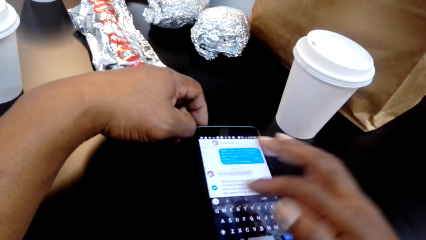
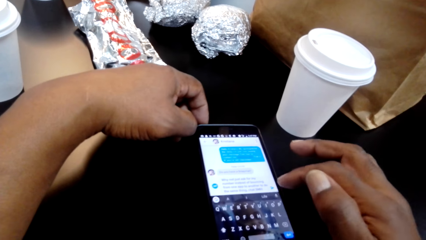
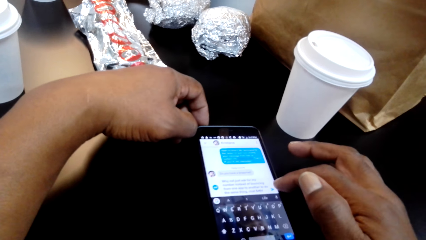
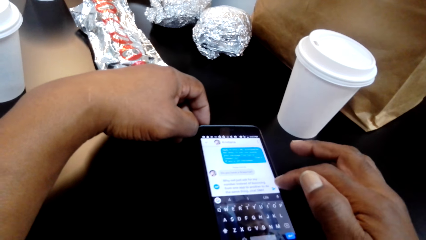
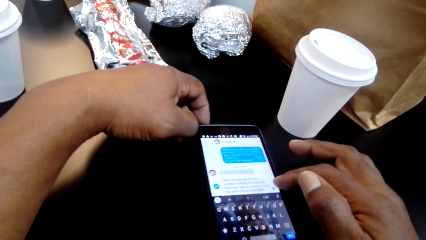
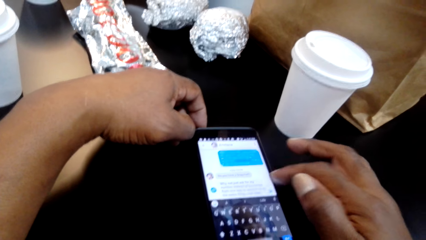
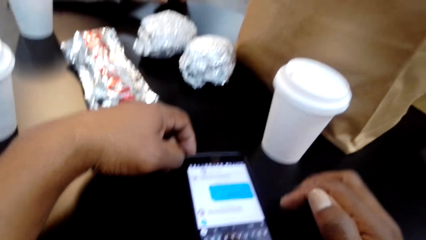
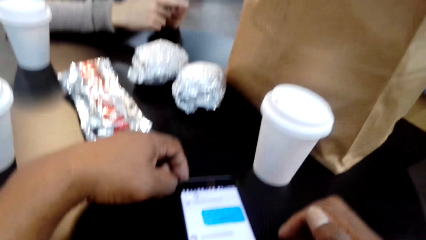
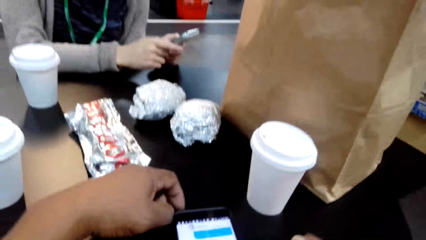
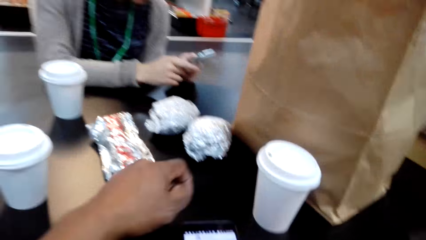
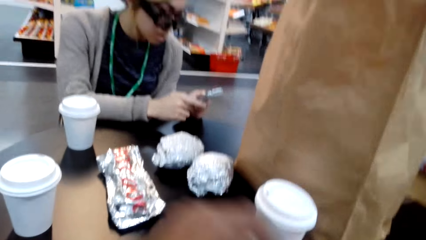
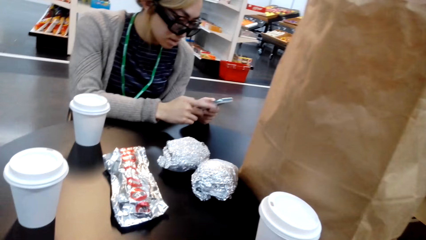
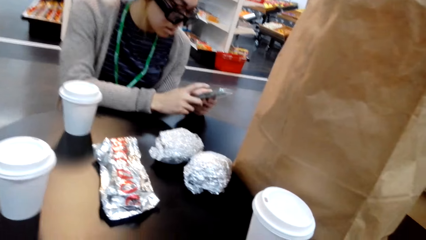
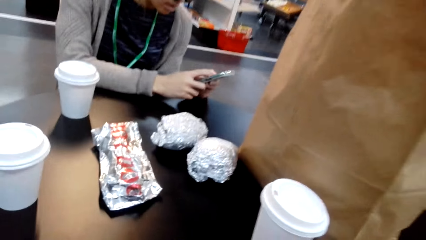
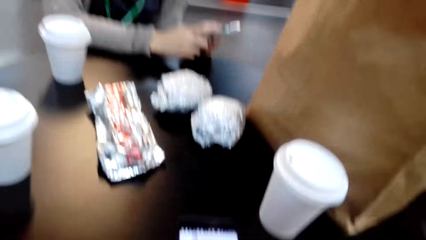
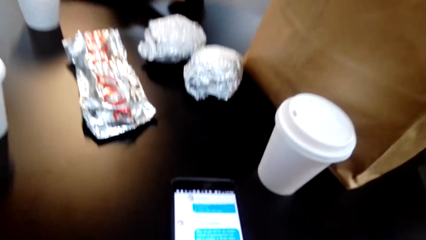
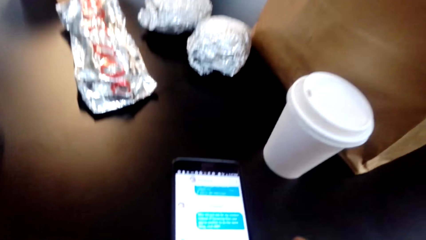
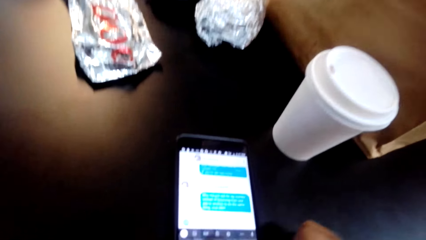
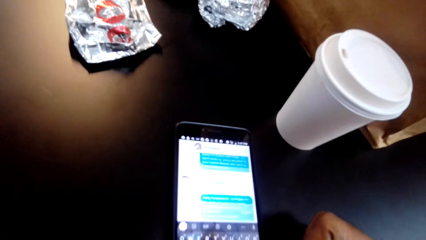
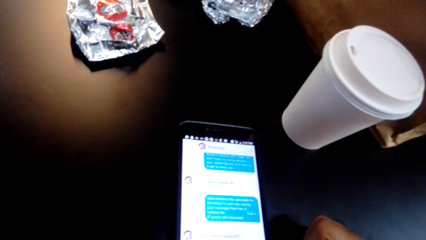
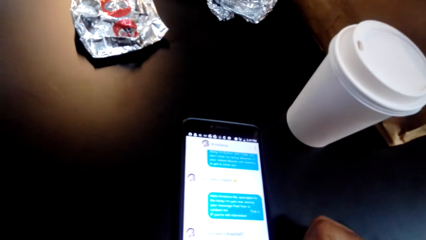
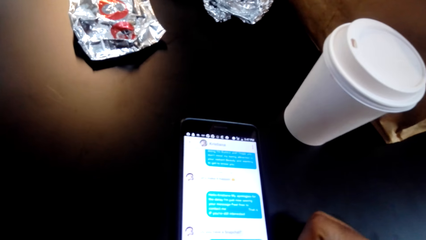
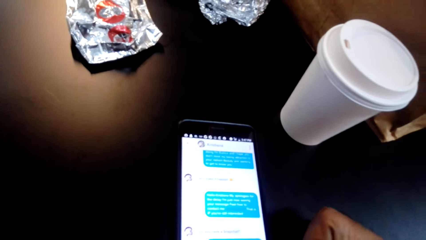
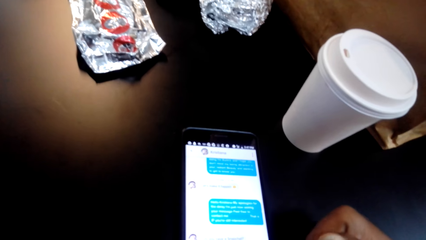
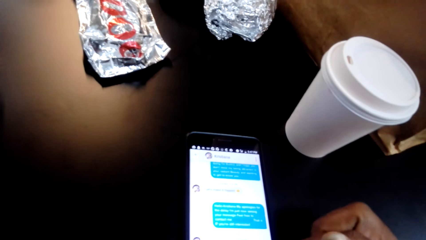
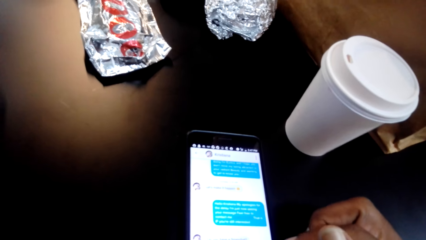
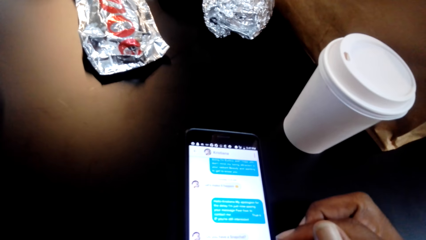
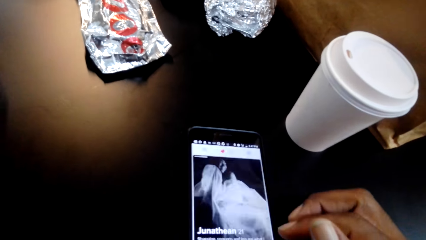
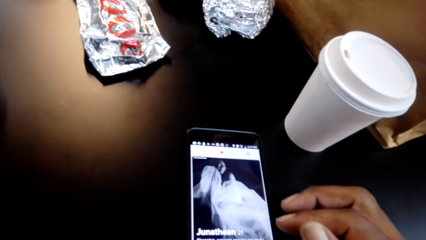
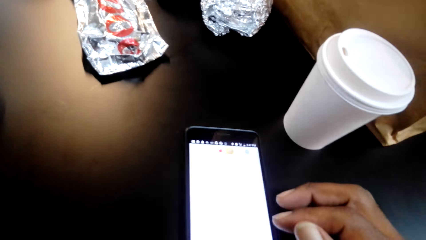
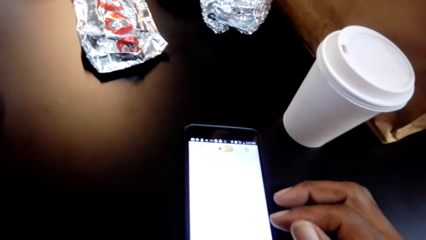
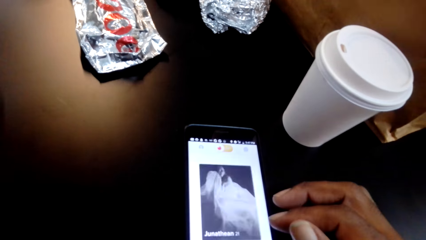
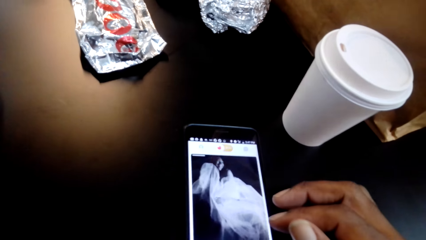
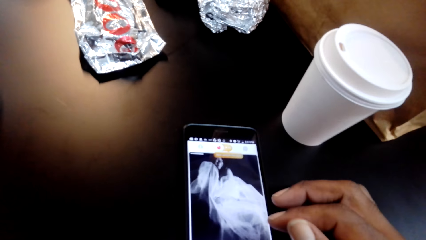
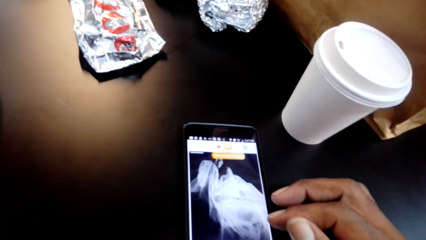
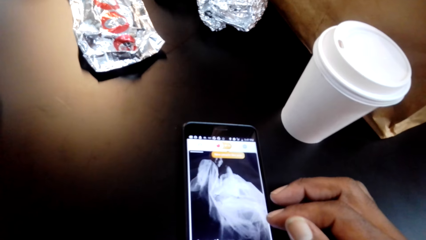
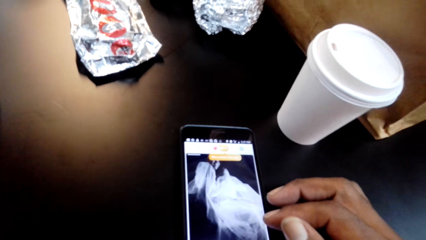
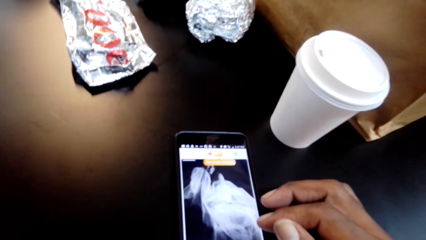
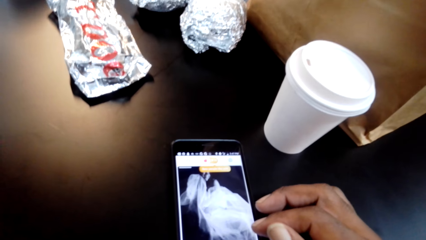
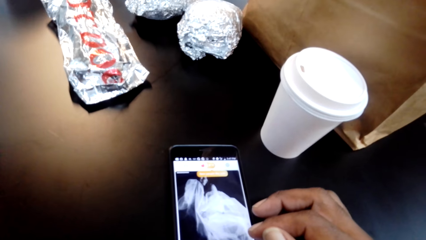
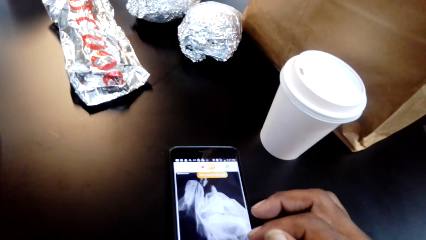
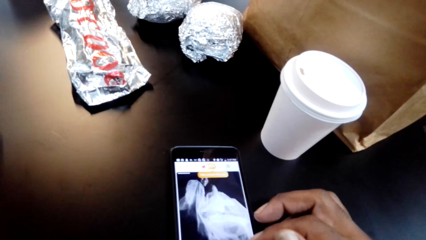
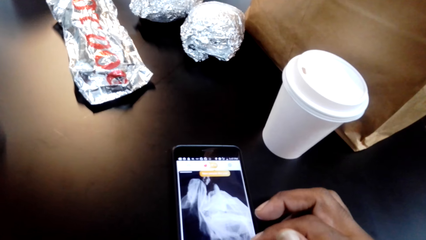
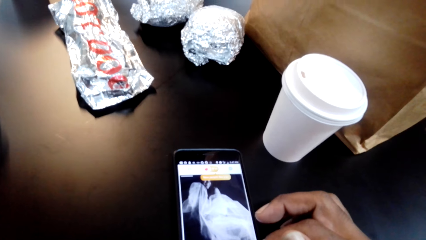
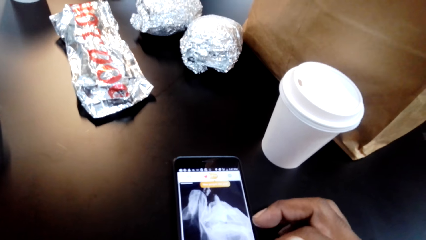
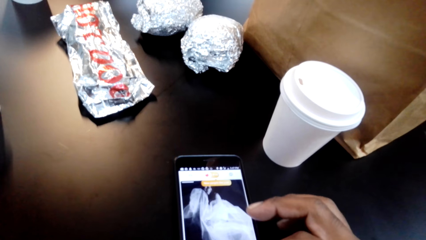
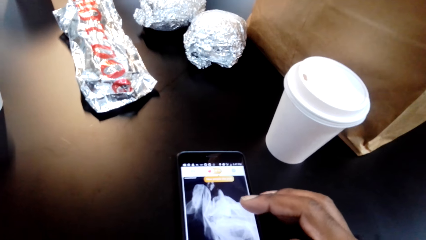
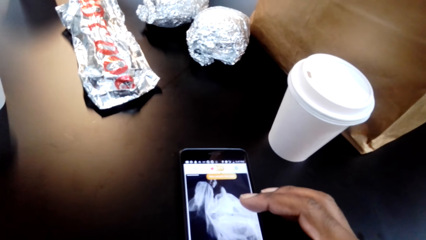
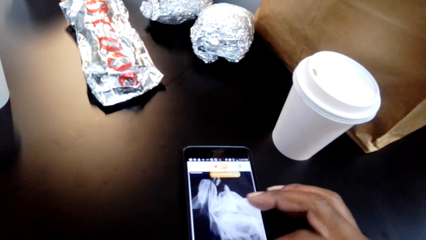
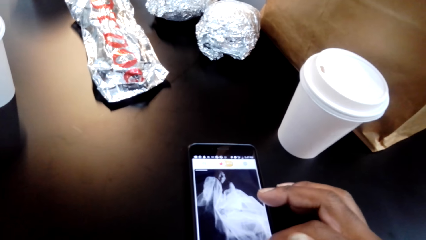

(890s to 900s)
A woman holds a phone with both hands and operates the phone with both hands. The camera wearer scrolls the phone. He operates the phone with his hand. He sends the message. He dials the phone.

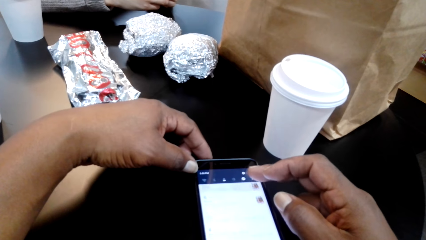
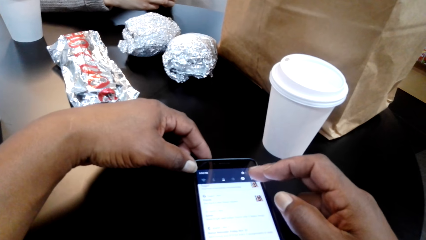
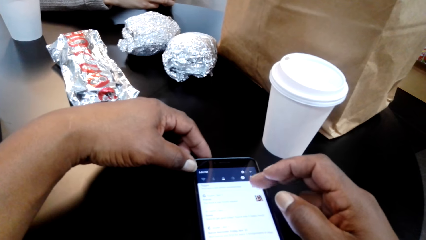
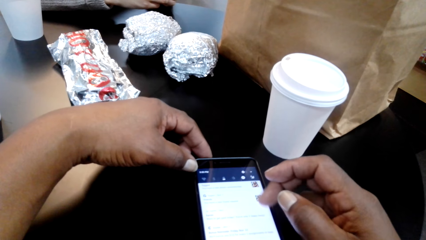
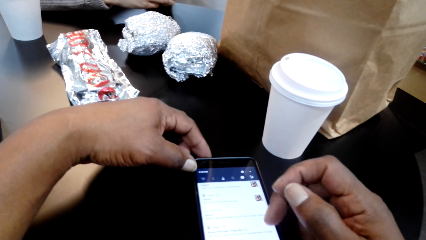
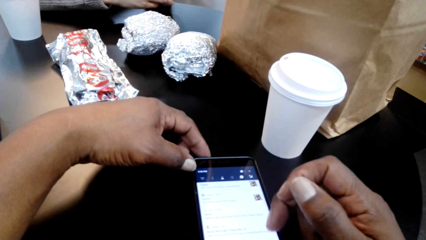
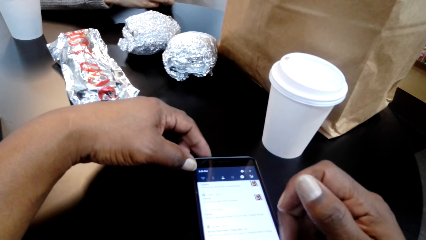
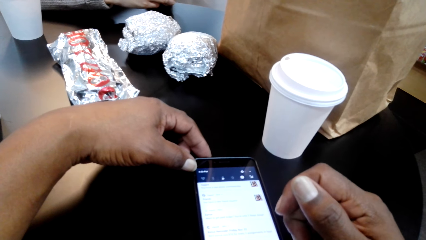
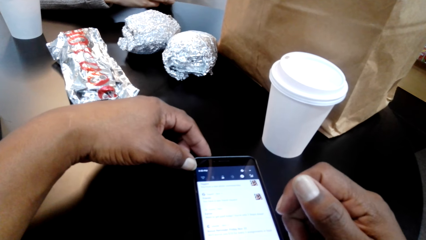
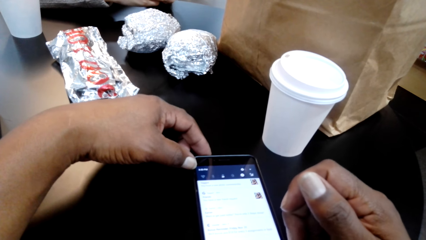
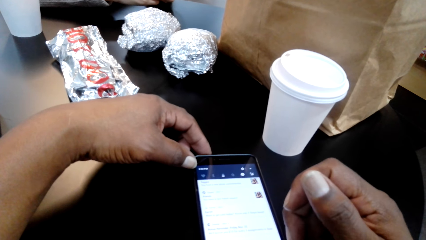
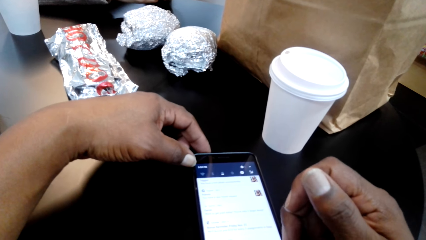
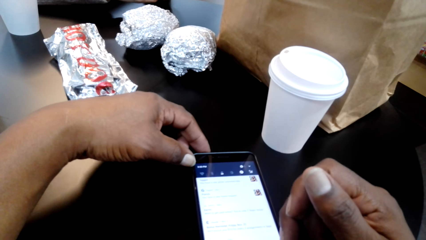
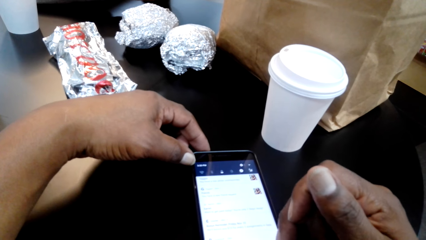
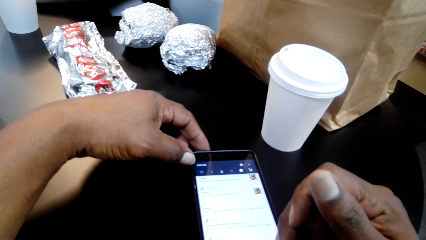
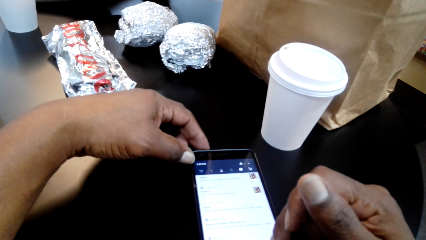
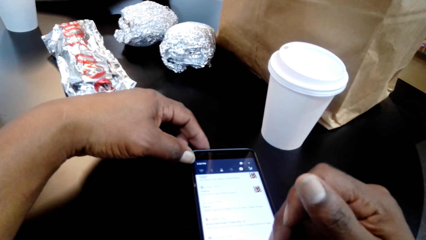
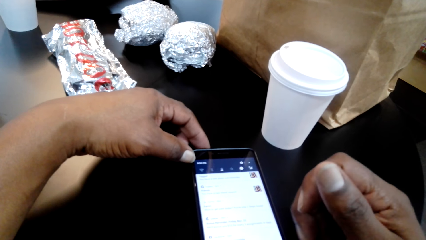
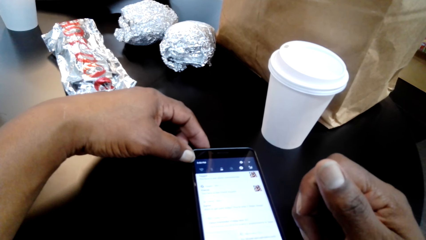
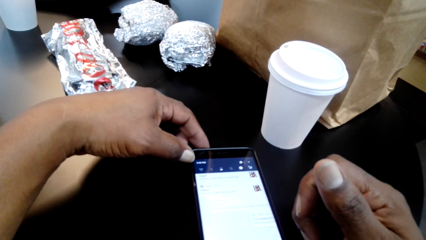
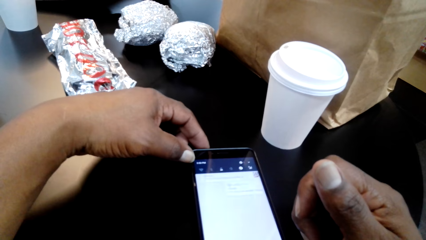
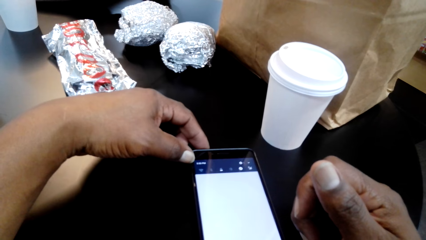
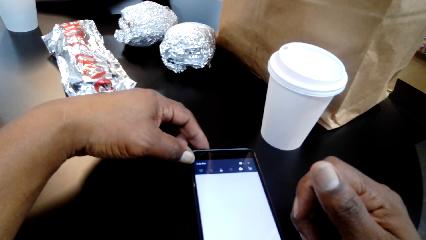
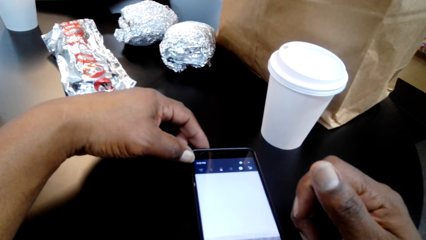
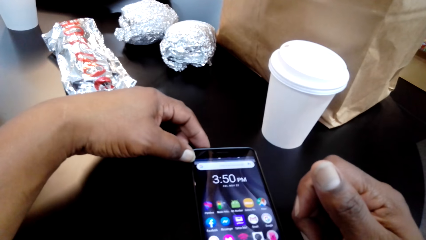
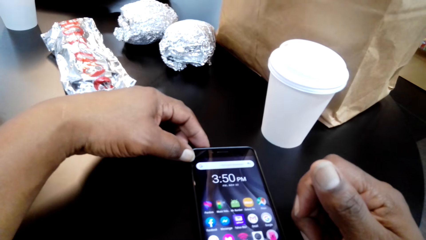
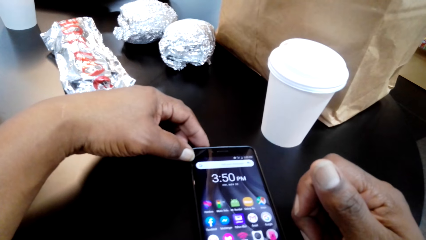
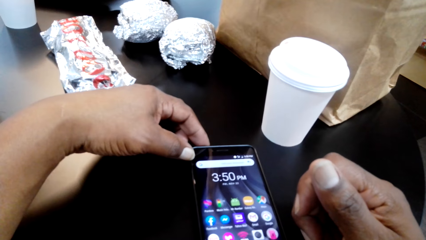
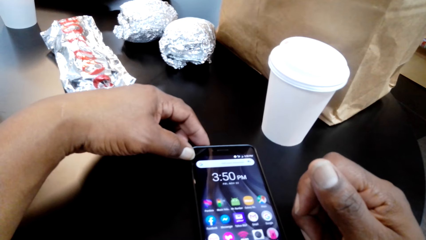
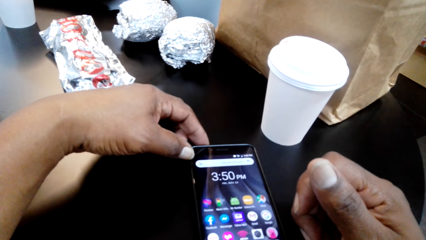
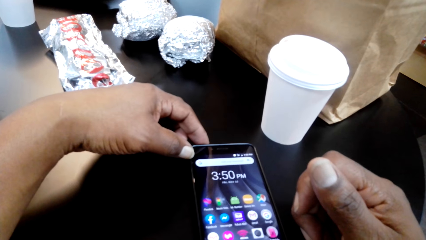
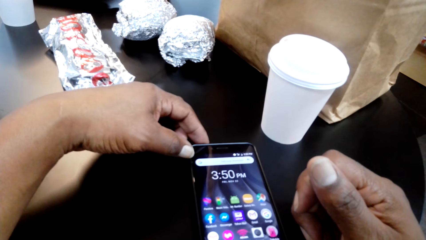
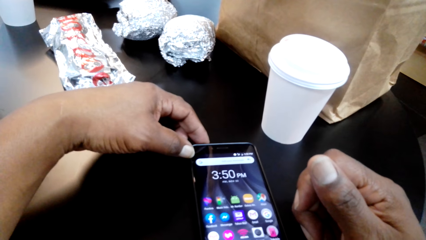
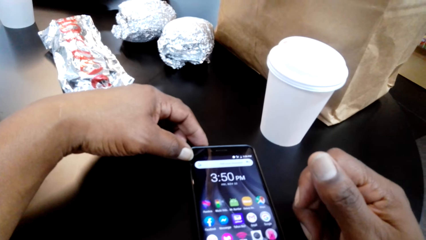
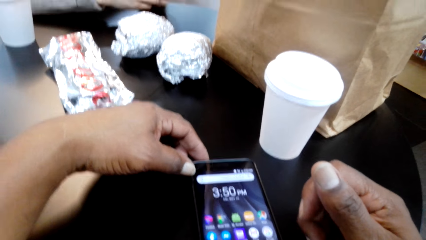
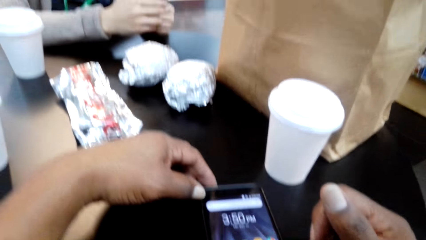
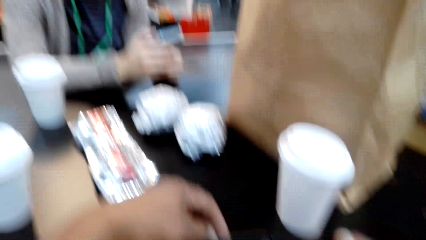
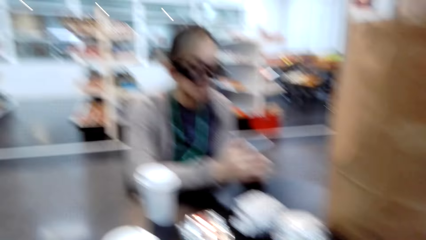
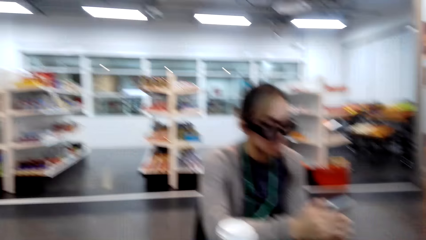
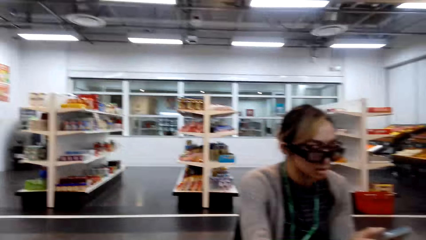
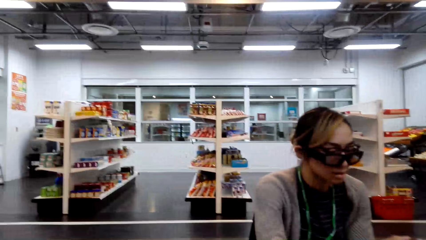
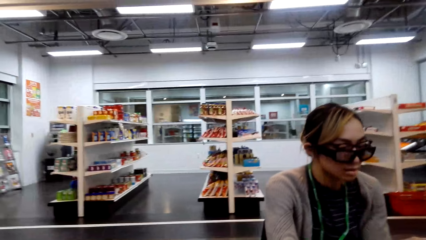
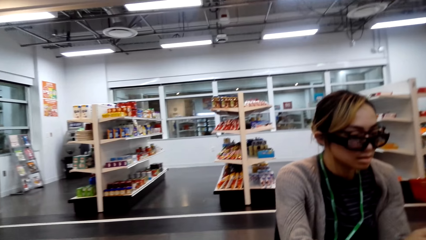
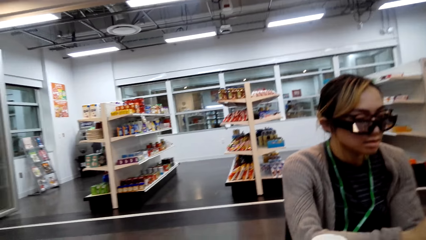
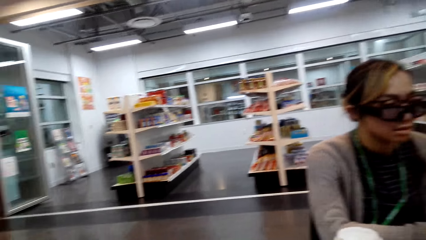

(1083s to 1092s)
The camera wearer pulls his hand off the phone. He operates the phone with his hand. He pulls his hand off the phone. He closes the phone.
